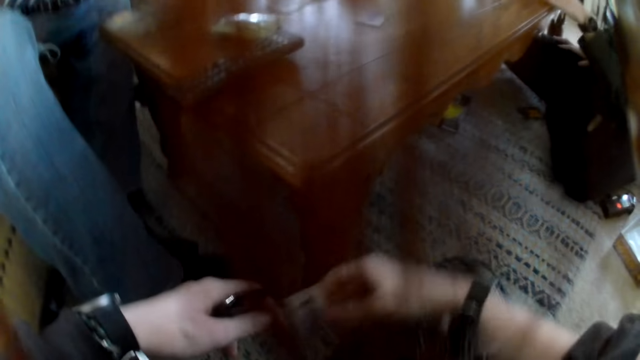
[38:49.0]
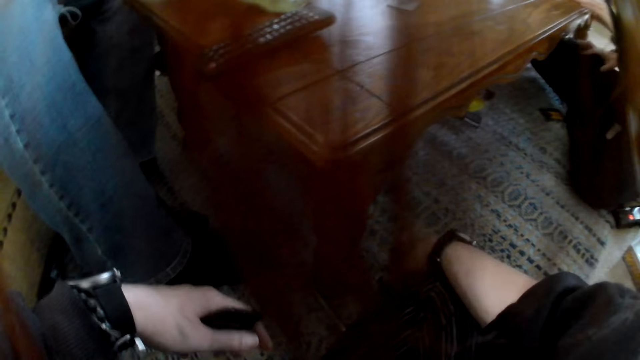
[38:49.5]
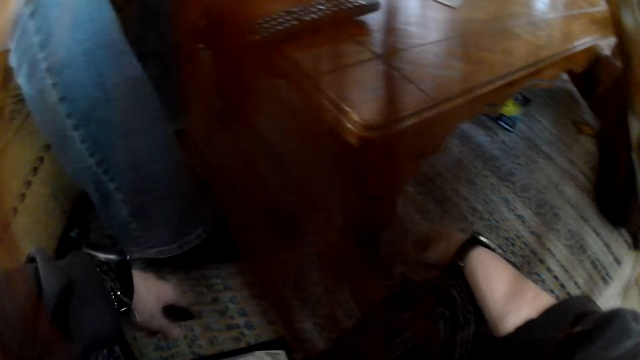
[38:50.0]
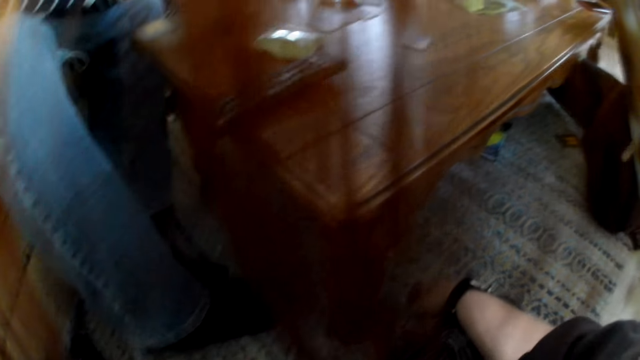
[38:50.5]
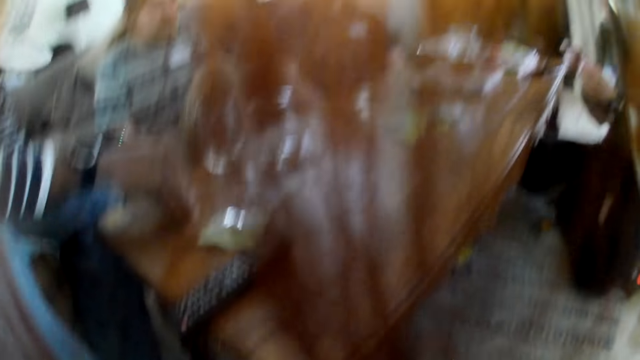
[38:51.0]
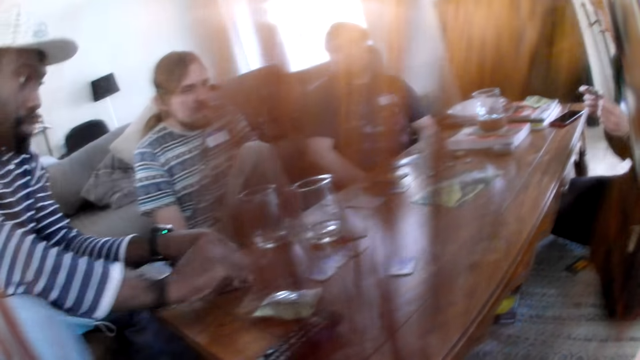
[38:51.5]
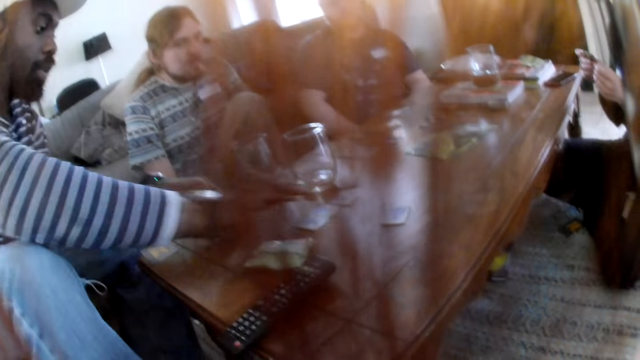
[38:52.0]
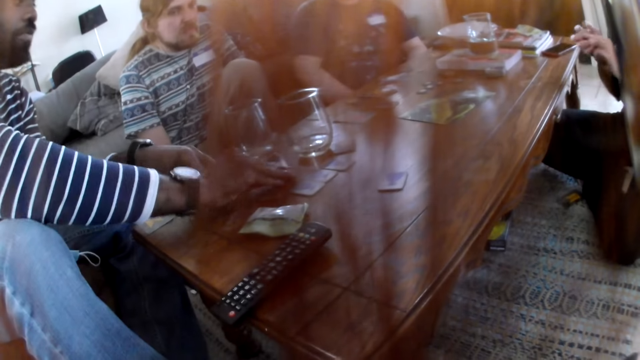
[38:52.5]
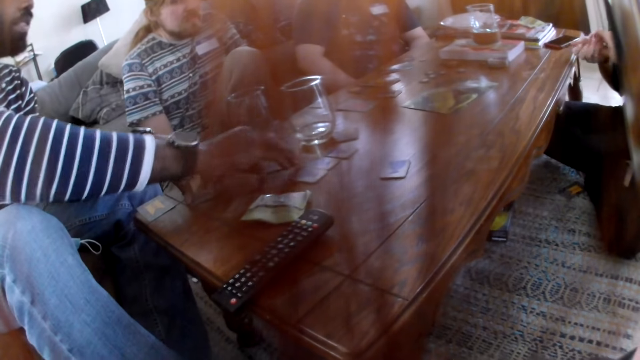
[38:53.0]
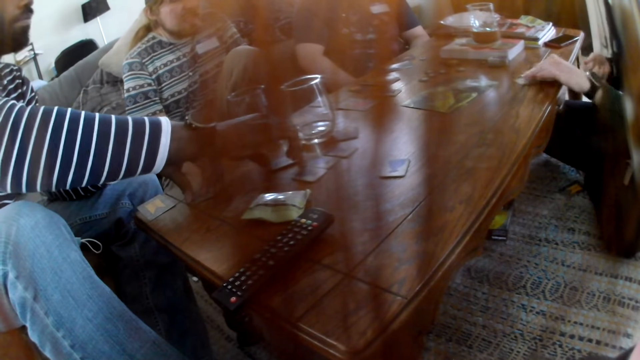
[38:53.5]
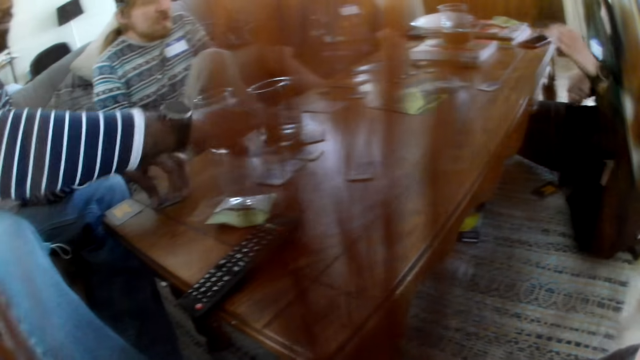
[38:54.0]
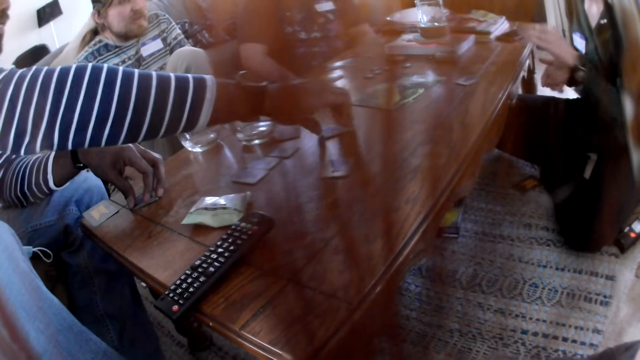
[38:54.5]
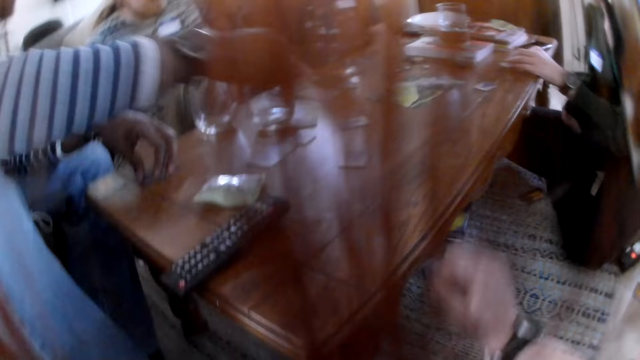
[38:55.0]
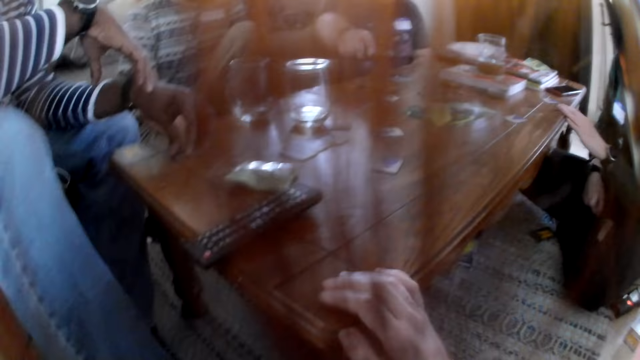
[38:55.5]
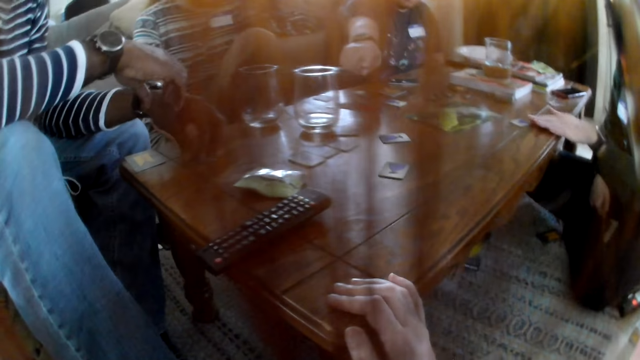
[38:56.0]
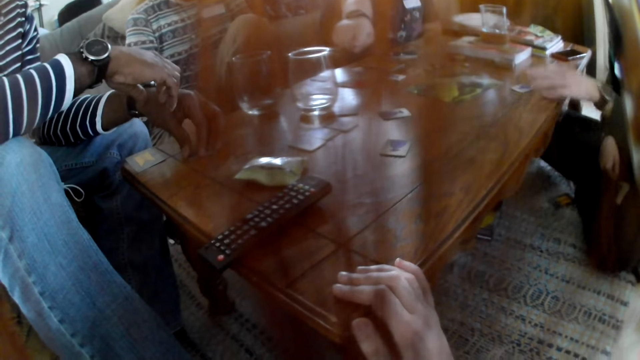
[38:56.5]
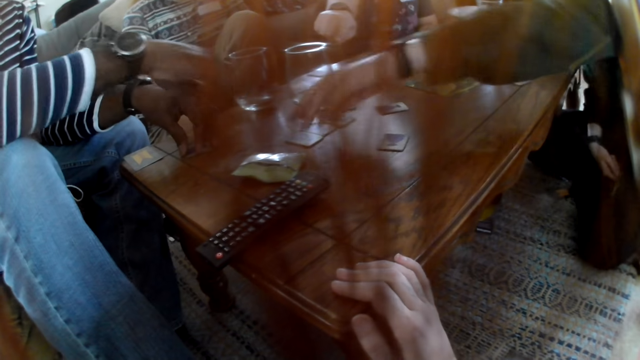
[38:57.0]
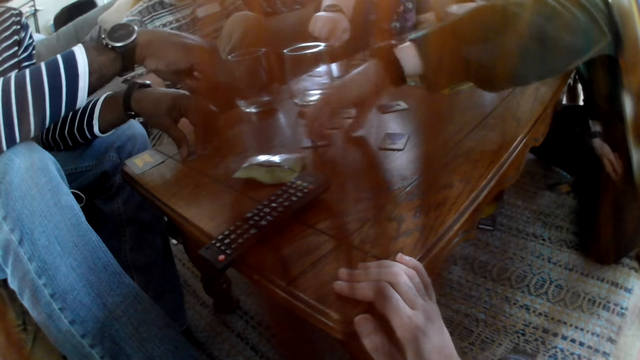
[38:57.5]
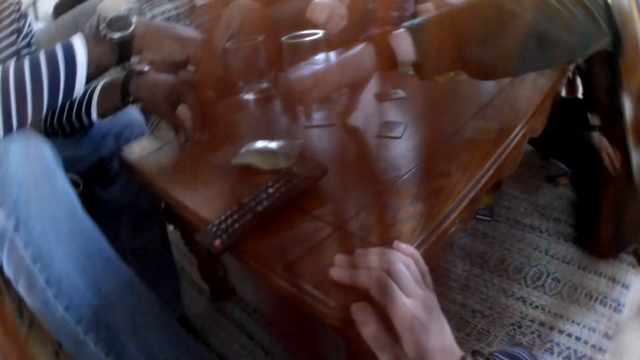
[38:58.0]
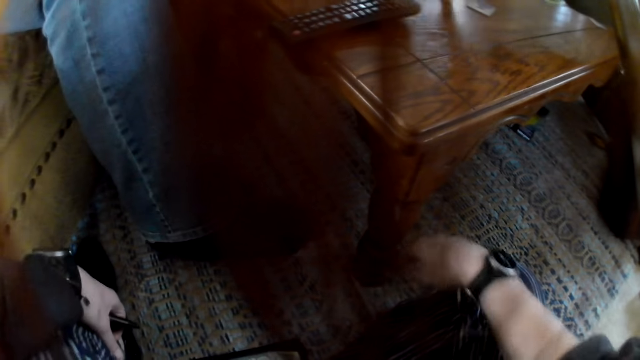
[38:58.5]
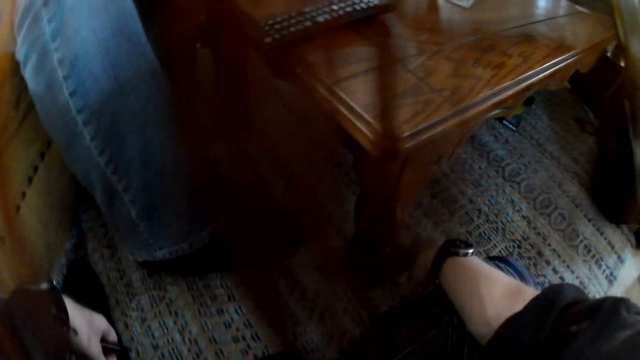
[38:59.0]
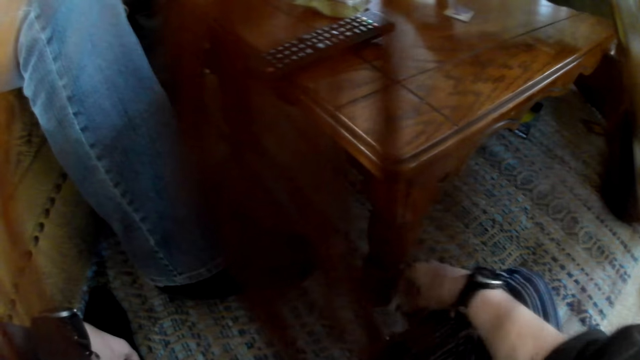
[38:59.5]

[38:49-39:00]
The camera wearer looks around the table. A man drops a card in his right hand onto the table. A woman drops a card in her left hand onto the table. The man lifts a card from the table and places a card on the table. The woman places a card on the table. The camera wearer places her right hand onto the table. Another man interacts with the camera wearer, the woman, the first man and a third man. The woman picks a card from the table with her left hand. The woman holds a card.

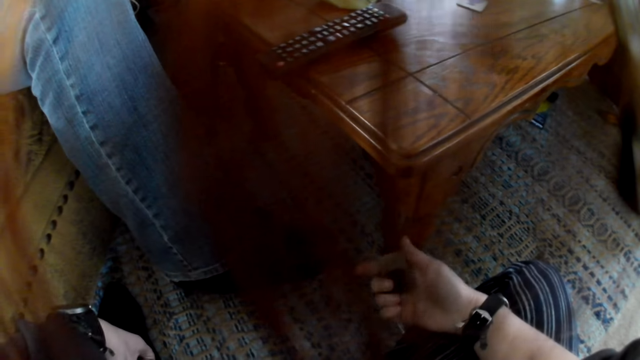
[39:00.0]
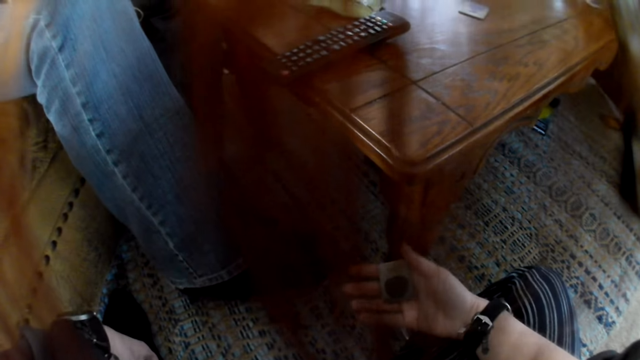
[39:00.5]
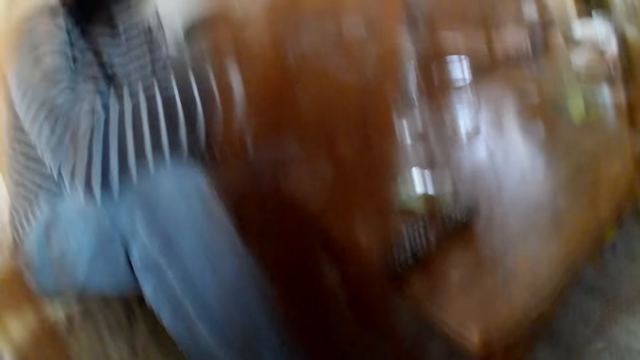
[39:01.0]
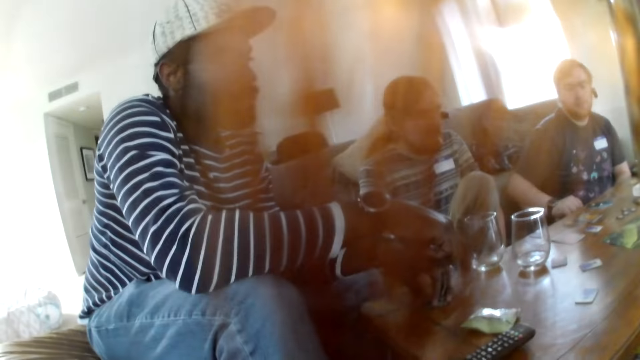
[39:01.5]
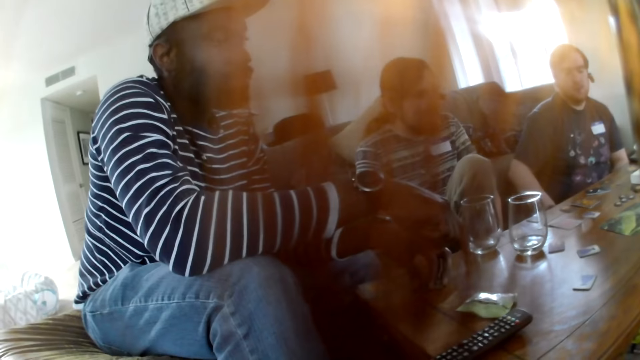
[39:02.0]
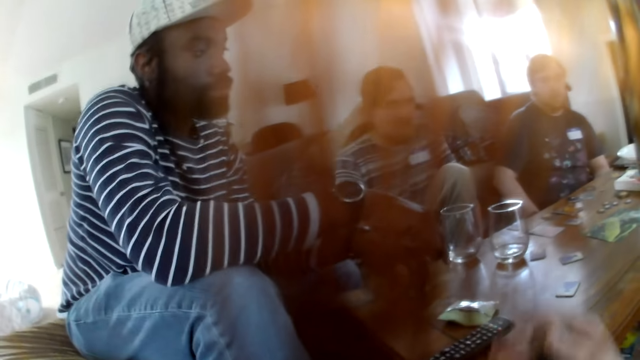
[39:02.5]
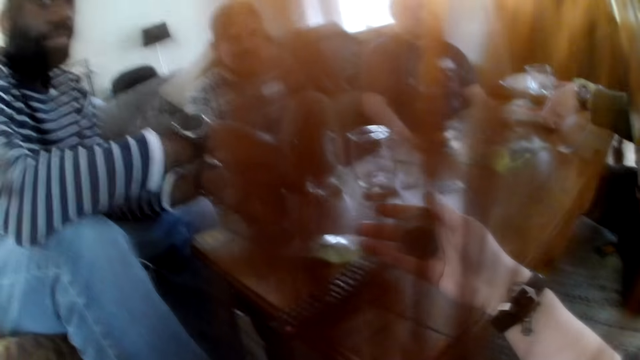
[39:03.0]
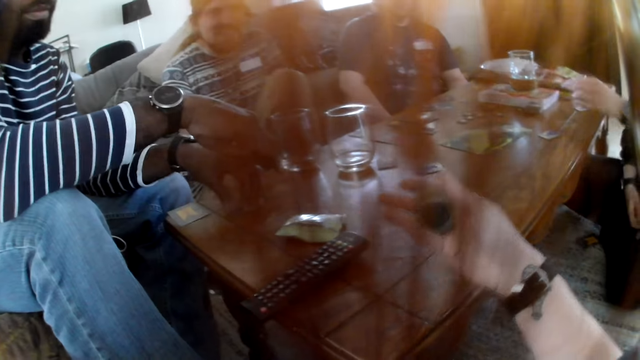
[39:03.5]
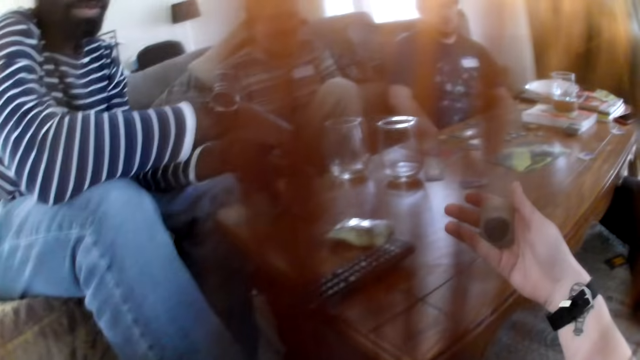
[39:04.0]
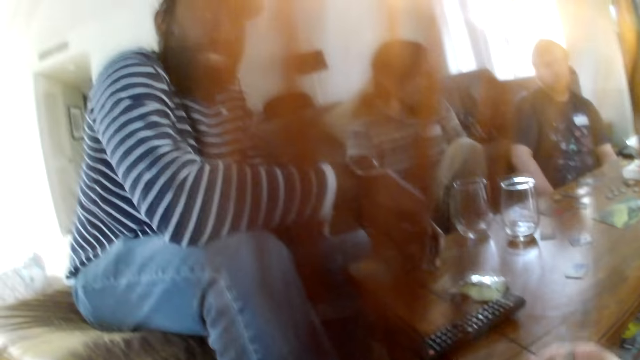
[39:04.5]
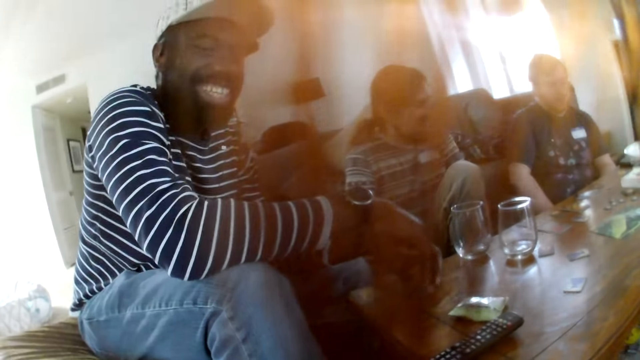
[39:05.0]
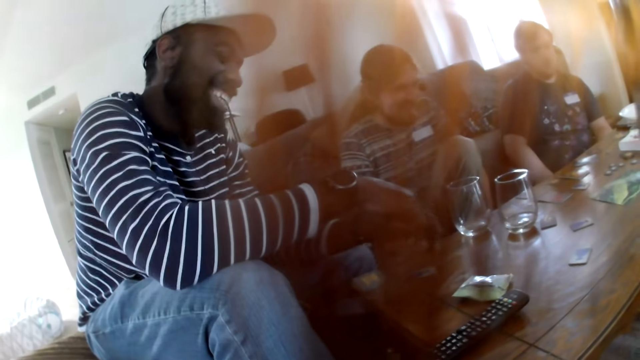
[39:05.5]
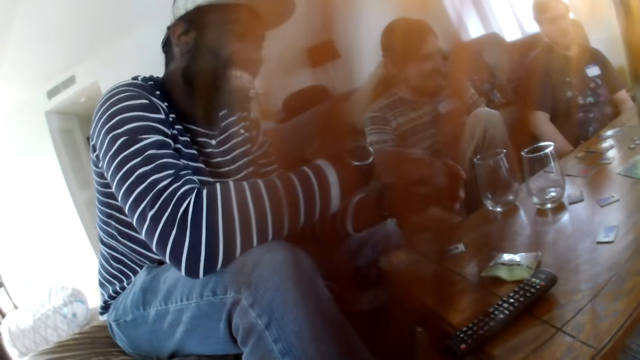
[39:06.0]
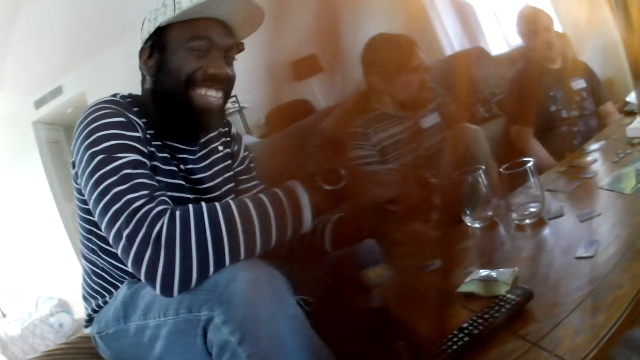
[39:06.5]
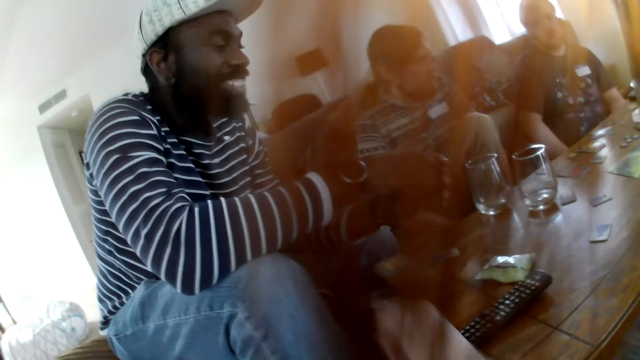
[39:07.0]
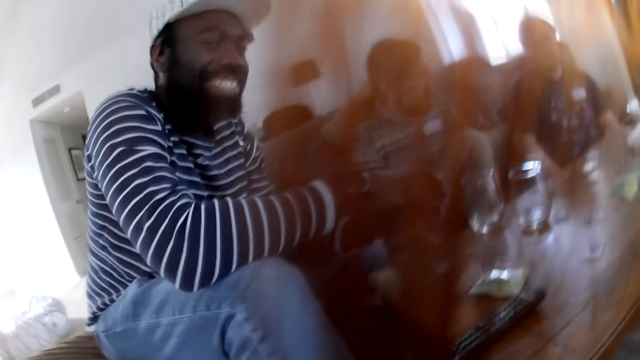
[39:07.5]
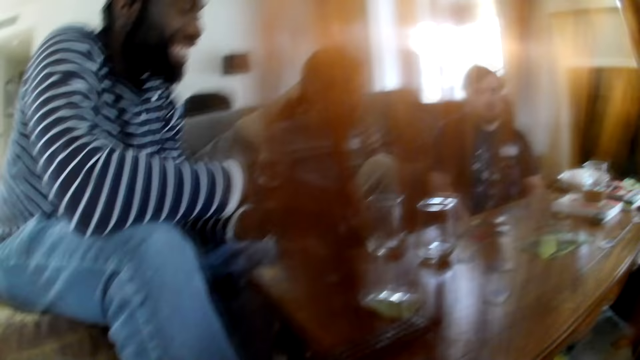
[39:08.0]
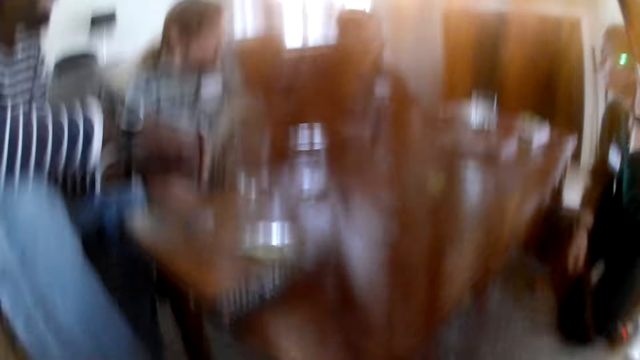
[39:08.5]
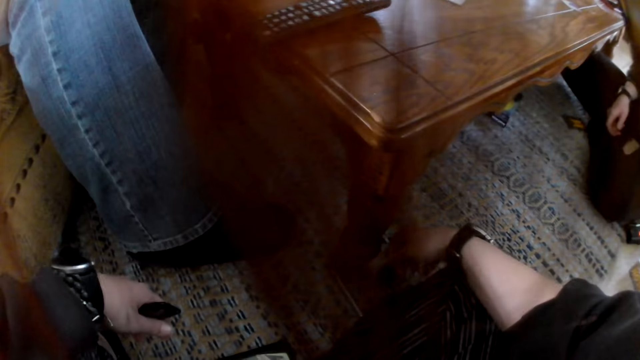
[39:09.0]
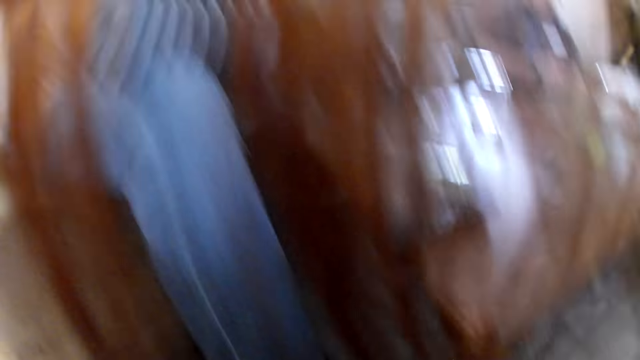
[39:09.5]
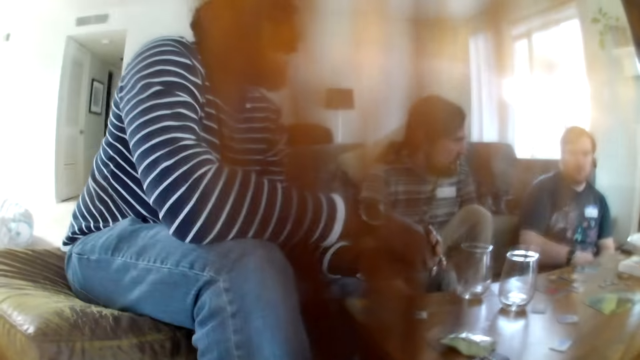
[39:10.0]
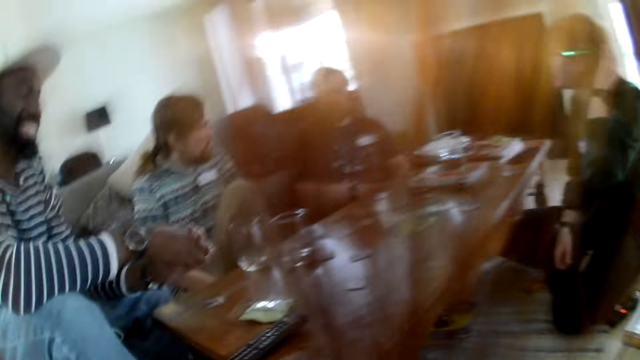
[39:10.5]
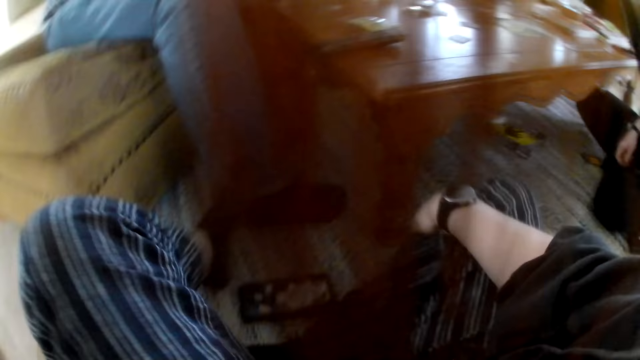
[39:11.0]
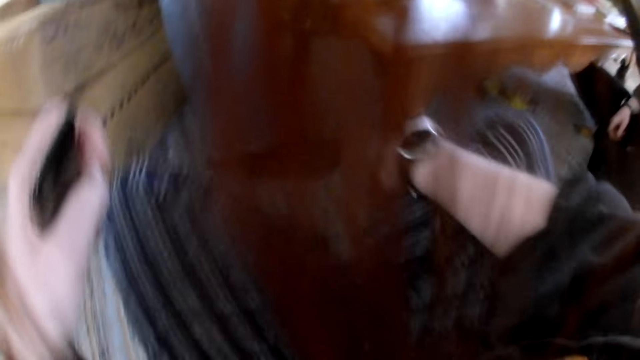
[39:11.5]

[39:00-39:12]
The camera wearer checks a card on her right hand. She looks around the table. She interacts with a man. She looks at the man. The man nods his head. The camera wearer looks around the table.
